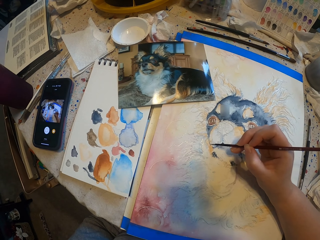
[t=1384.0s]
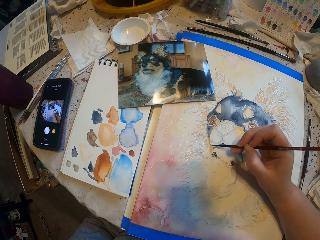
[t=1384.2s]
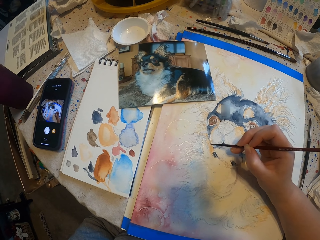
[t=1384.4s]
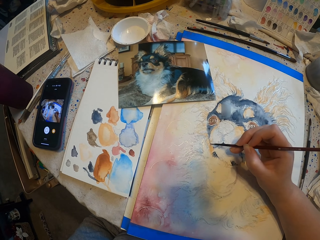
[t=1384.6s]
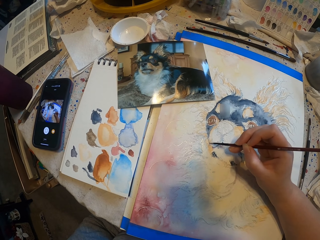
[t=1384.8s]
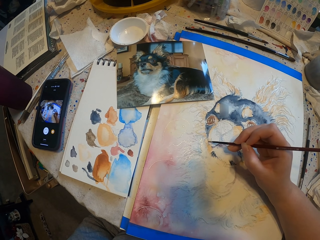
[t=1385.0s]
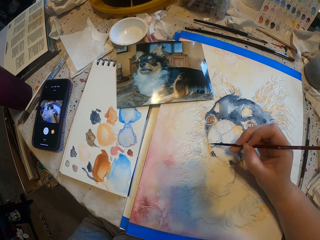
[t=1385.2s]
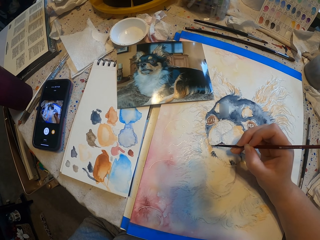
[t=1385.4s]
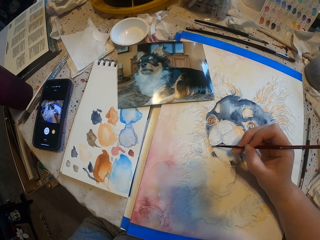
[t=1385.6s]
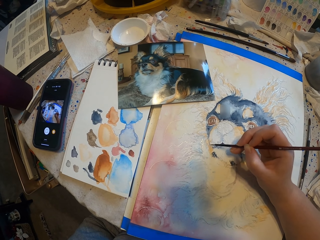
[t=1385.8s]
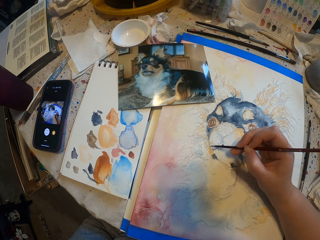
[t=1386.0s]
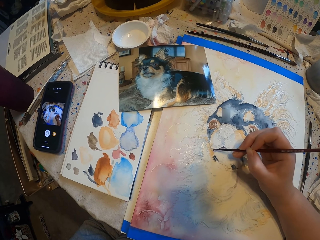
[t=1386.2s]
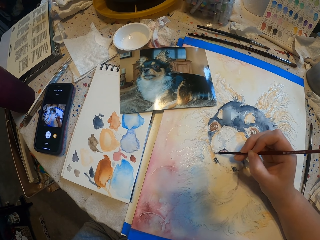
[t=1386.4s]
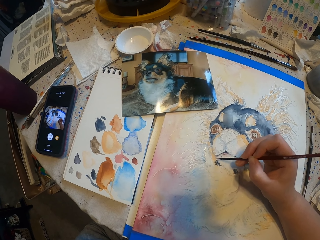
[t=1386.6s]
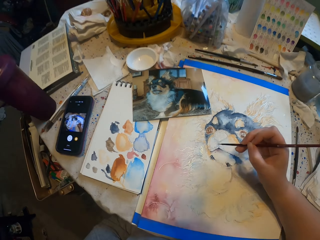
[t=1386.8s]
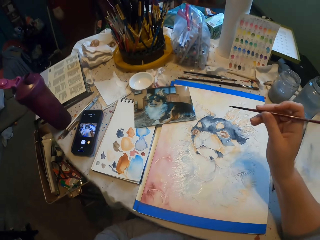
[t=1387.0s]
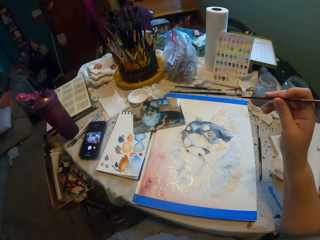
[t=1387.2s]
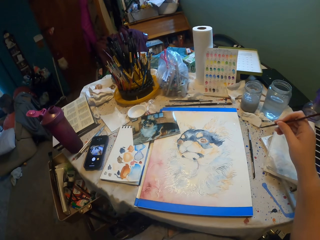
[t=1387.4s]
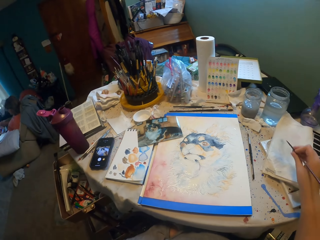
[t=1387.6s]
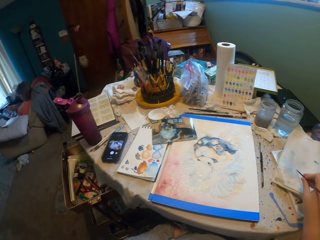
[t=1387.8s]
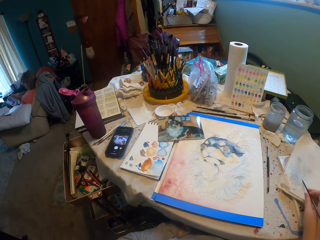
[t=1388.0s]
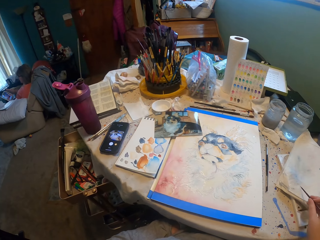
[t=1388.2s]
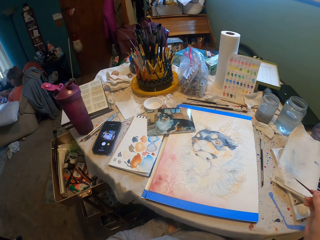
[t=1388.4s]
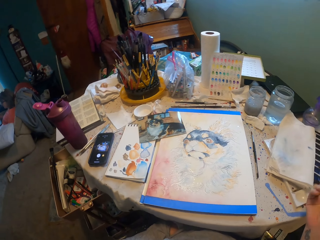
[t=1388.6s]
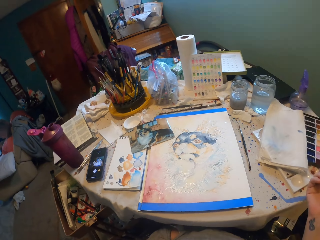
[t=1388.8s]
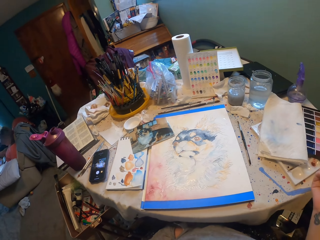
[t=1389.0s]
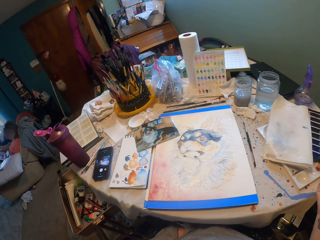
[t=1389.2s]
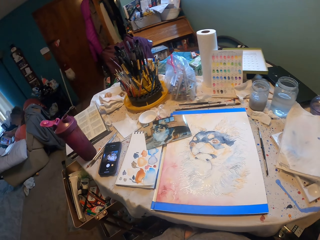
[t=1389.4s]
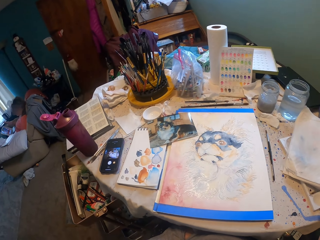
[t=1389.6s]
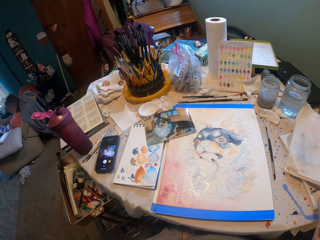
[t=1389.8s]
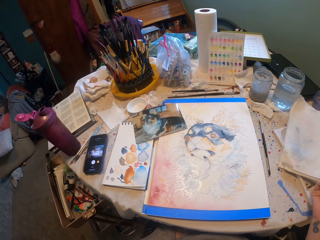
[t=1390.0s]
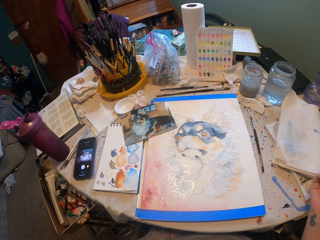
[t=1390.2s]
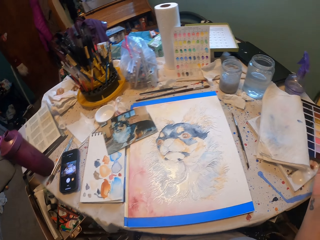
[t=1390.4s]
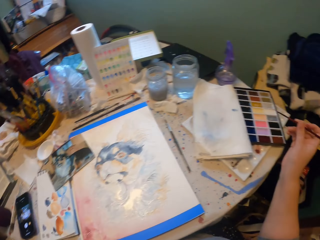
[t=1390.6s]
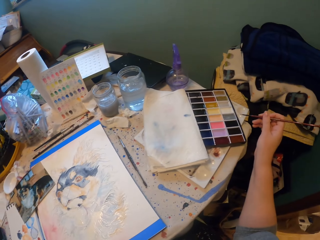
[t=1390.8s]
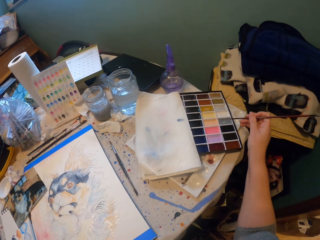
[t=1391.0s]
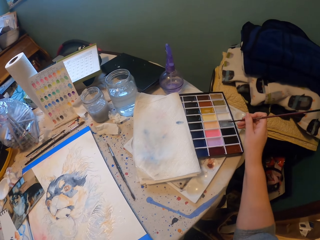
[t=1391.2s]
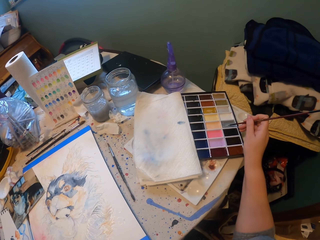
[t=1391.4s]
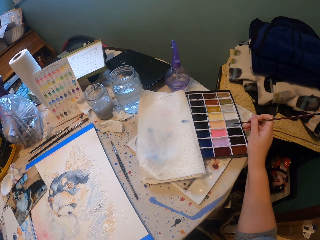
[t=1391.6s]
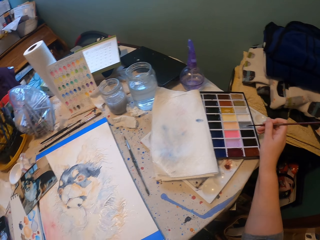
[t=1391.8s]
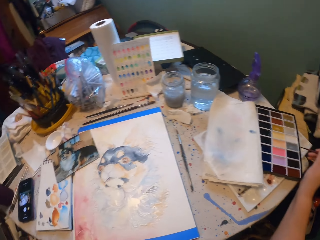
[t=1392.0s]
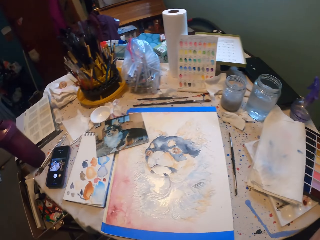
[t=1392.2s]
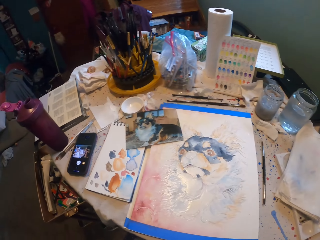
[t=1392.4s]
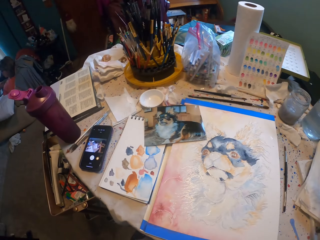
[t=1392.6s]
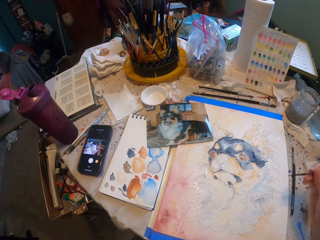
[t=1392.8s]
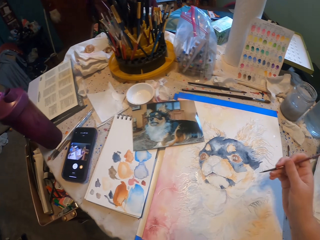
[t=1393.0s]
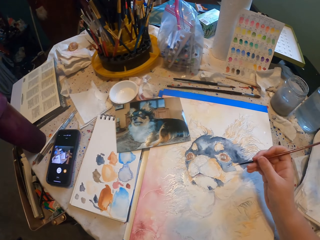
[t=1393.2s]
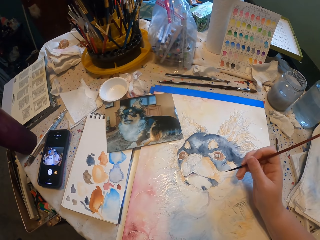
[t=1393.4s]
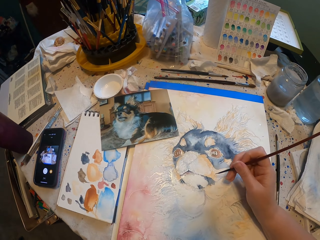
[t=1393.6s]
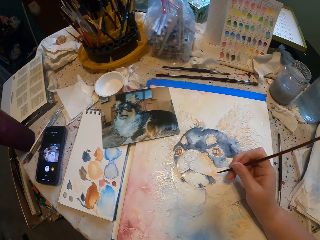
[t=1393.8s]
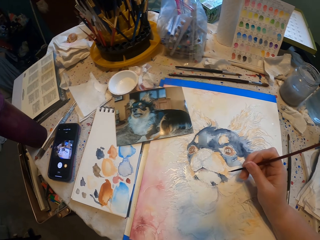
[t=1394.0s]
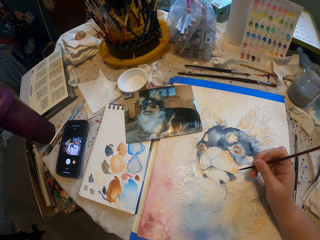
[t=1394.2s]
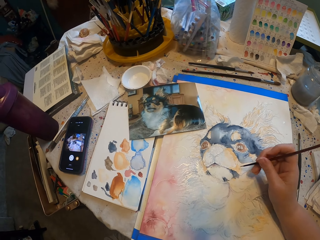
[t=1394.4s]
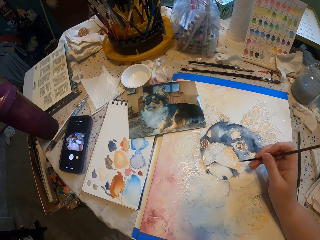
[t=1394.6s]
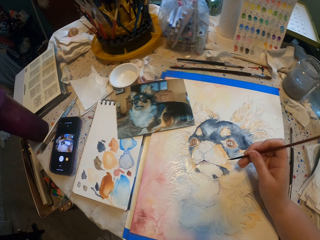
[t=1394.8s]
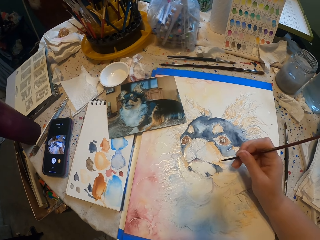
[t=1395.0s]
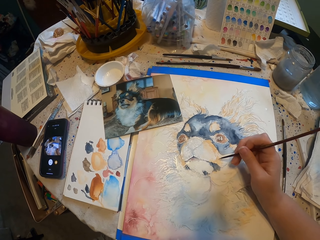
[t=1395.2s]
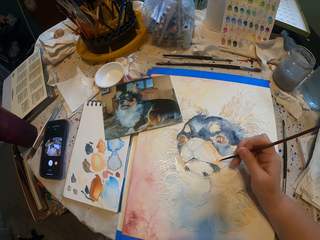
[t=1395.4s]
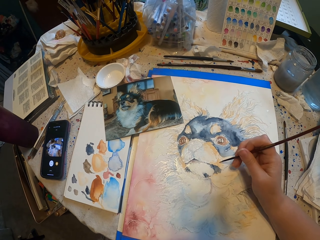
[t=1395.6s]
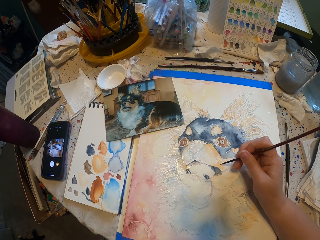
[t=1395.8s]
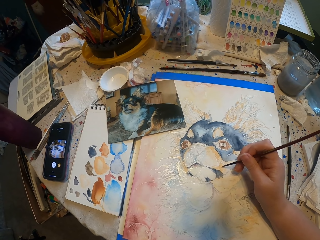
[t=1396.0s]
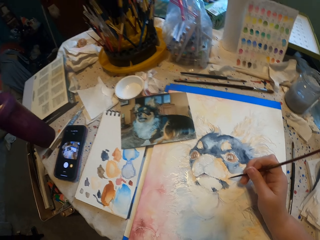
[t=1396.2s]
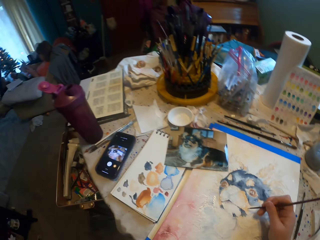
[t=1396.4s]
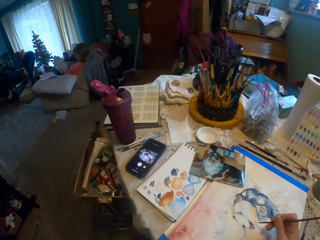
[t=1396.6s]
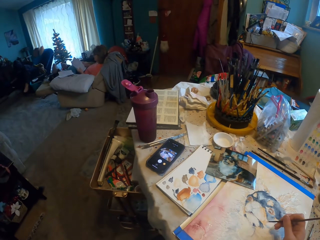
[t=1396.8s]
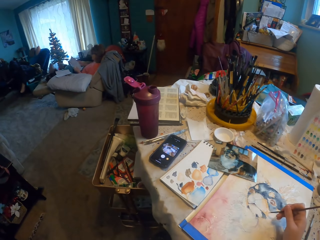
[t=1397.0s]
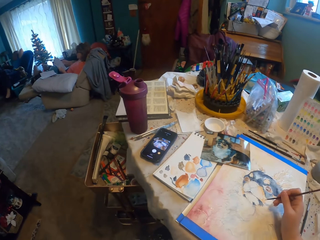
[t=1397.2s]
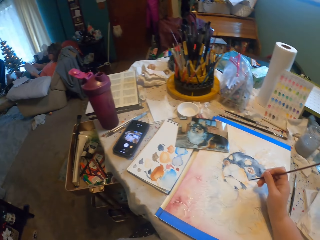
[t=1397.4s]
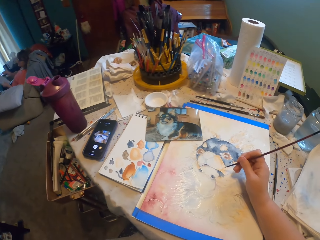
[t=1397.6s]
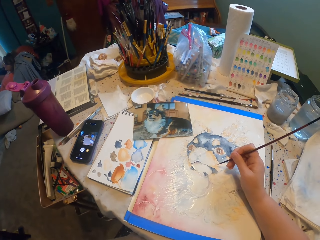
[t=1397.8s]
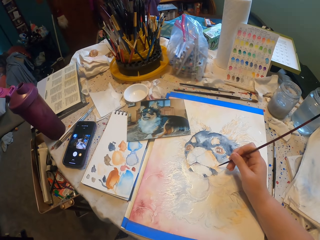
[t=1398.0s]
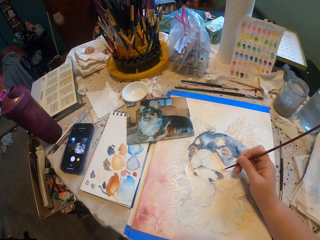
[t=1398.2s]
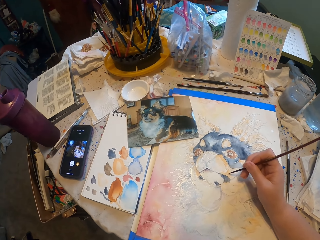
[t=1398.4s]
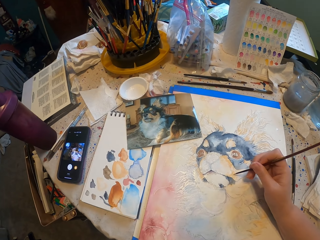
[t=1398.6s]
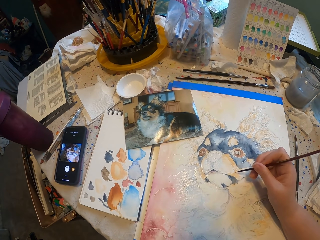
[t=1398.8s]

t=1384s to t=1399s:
The camera wearer holds the brush. They apply the paint on the brush. They hold the brush. They paint the decoration with a paint brush.

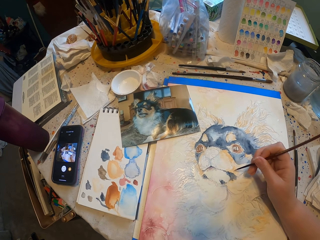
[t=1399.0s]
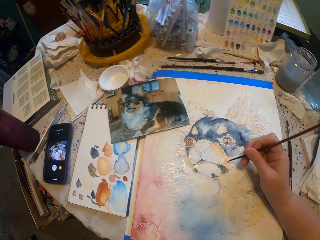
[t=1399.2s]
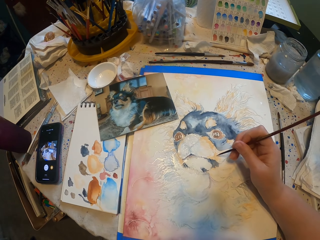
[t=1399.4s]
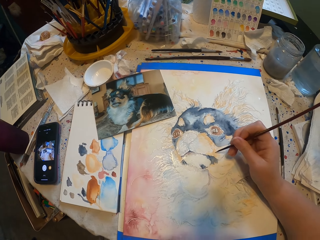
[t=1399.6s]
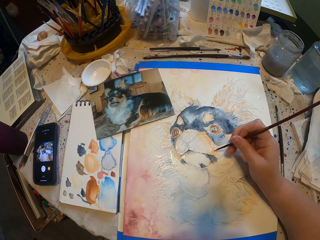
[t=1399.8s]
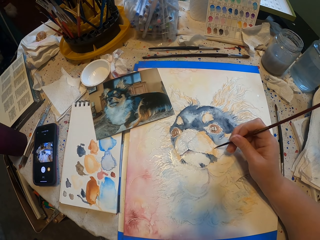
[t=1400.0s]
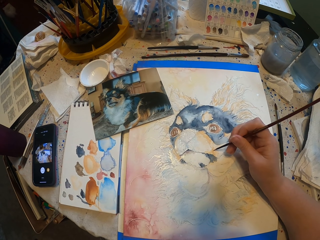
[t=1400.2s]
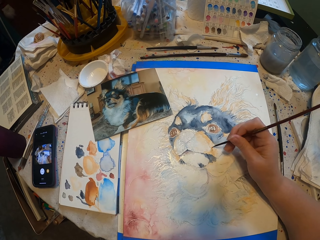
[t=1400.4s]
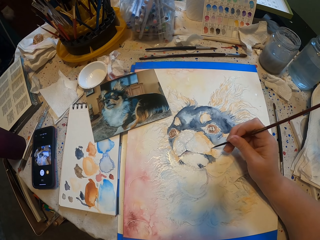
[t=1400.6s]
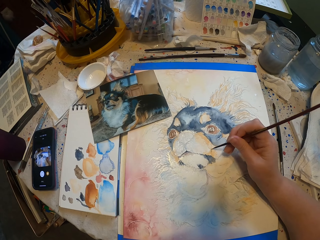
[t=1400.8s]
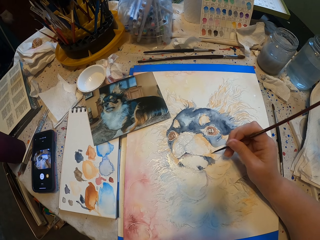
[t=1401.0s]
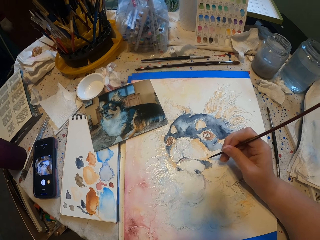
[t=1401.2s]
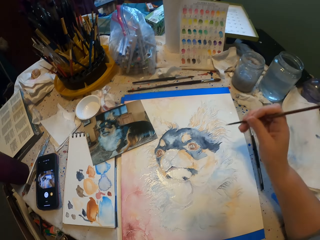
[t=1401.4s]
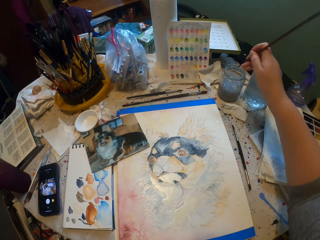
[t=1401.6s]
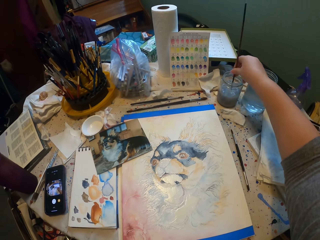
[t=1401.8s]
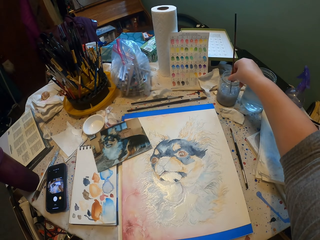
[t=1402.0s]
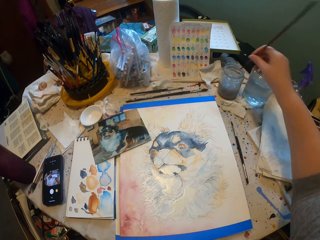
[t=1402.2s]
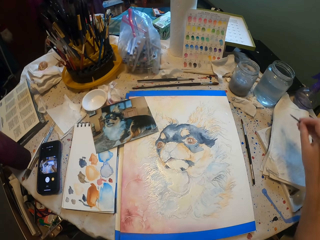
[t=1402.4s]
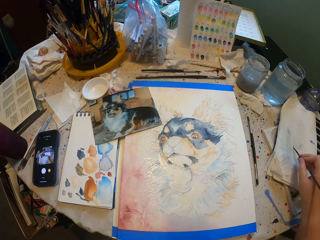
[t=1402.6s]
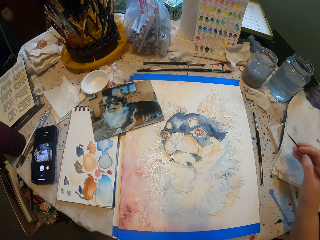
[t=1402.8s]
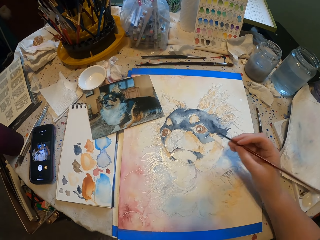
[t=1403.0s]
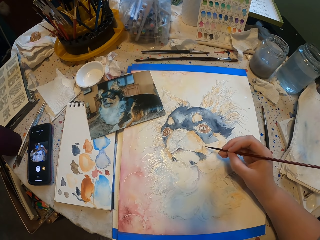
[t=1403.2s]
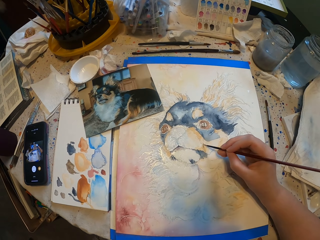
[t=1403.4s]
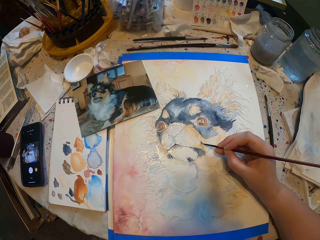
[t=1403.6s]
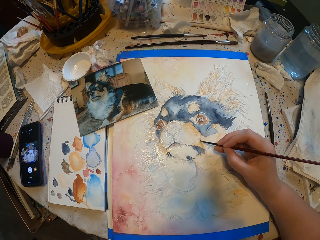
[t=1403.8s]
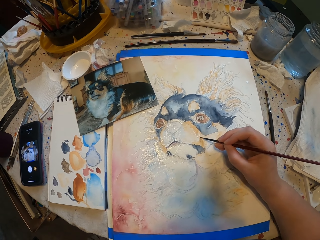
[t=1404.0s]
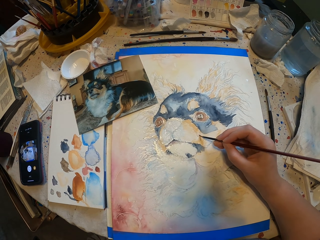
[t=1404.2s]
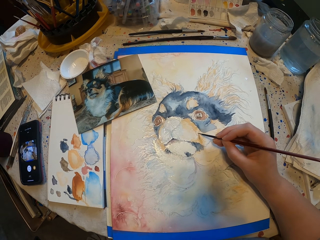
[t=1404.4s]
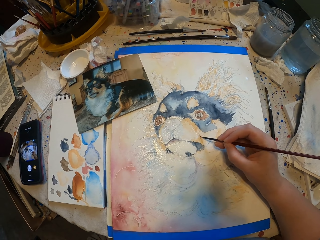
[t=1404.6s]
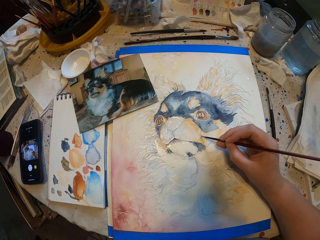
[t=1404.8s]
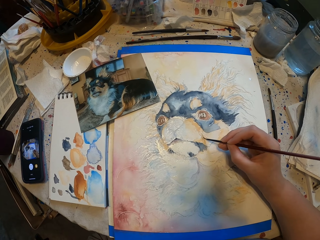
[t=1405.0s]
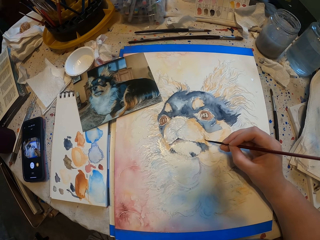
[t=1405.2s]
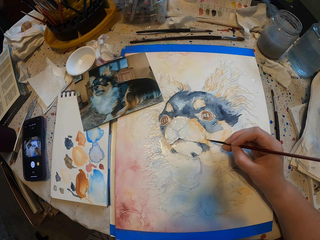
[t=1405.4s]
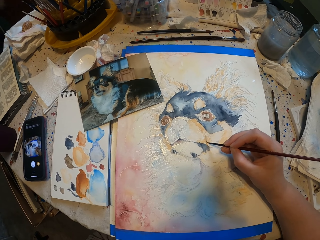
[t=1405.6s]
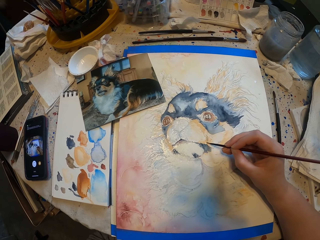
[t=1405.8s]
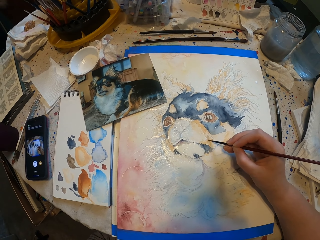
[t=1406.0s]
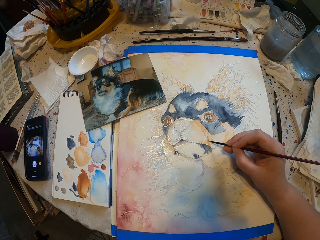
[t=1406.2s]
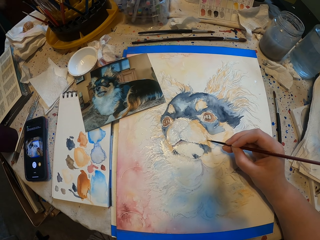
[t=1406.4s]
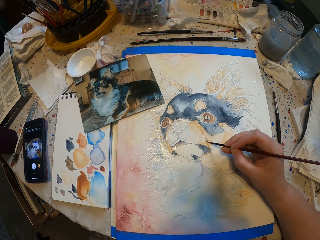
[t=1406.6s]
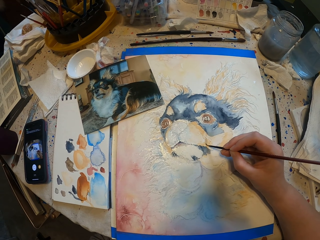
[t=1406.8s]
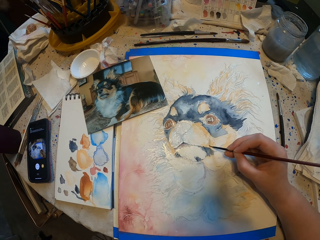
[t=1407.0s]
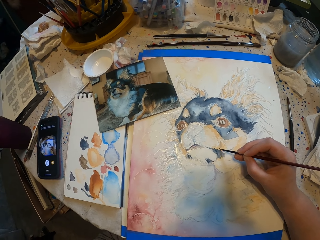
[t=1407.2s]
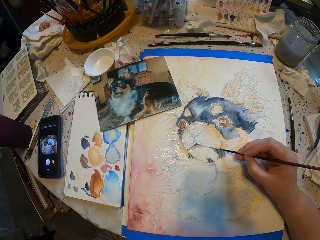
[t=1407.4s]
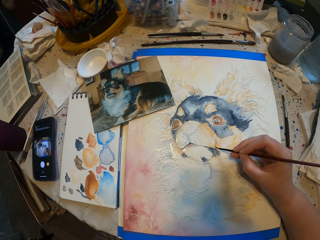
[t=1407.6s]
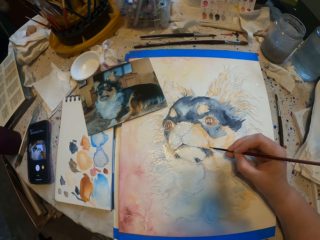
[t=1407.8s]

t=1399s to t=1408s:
The camera wearer dips the paint brush in the water. They rub the brush on the paper. They paint the decoration with the paint brush.
